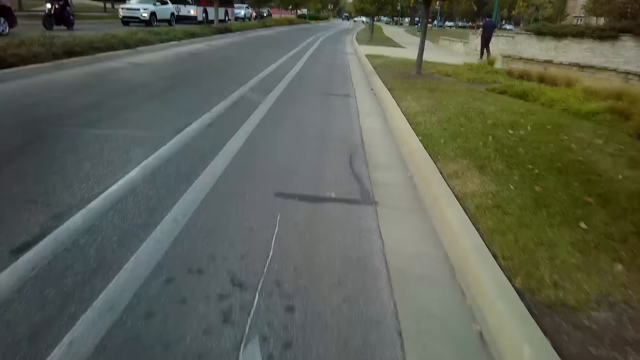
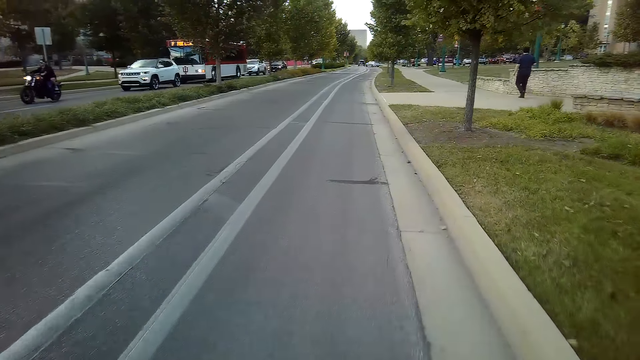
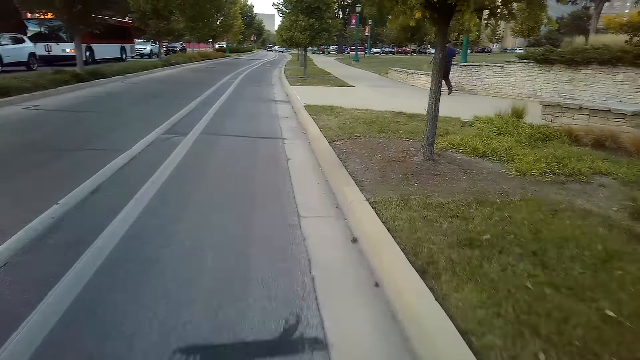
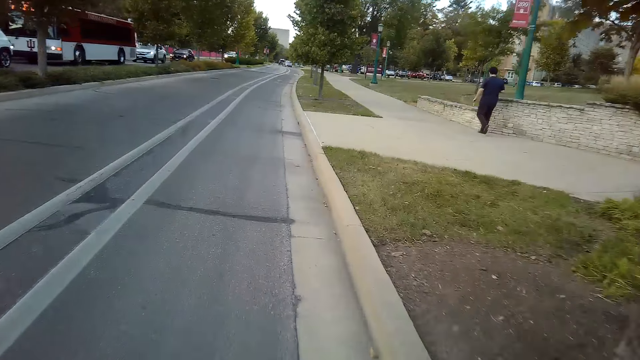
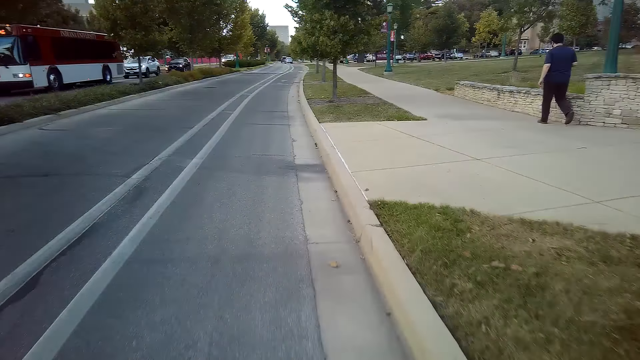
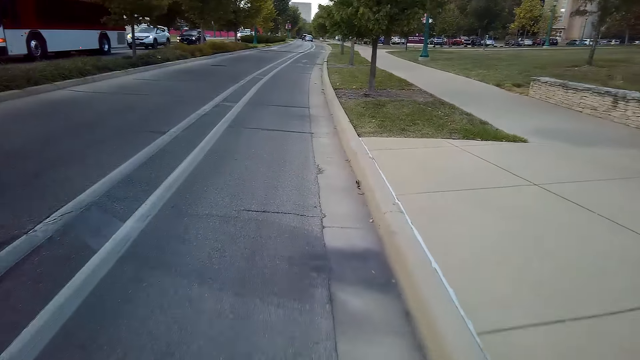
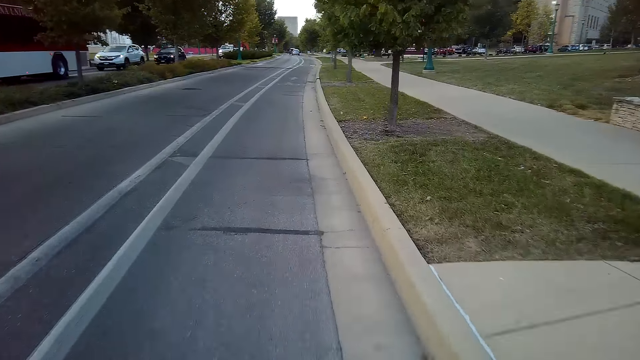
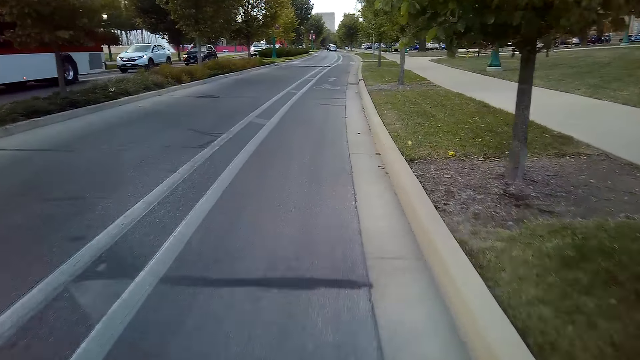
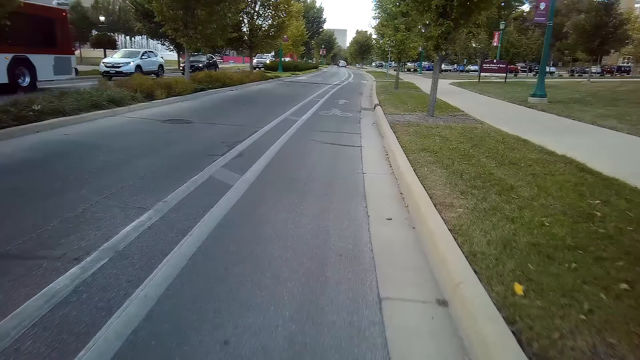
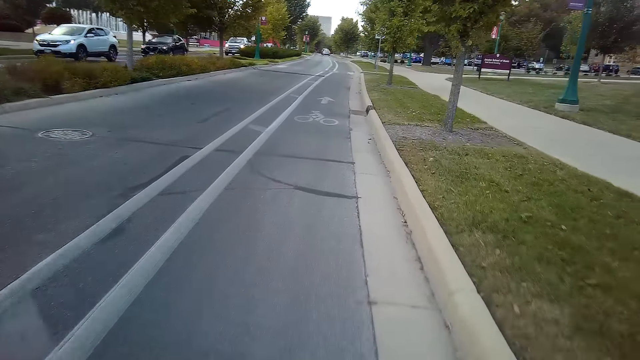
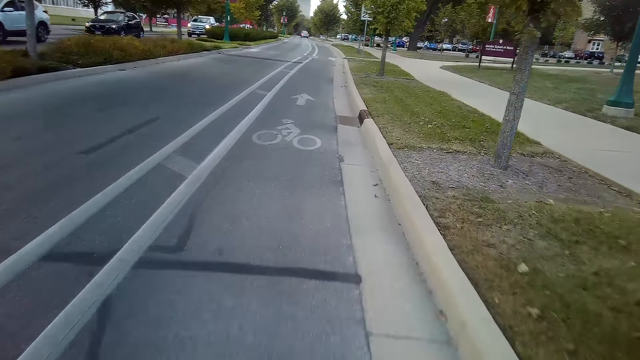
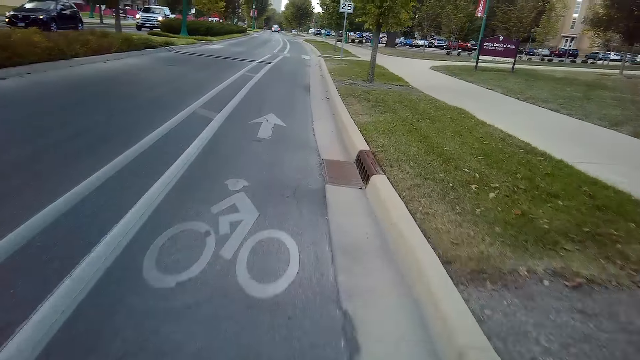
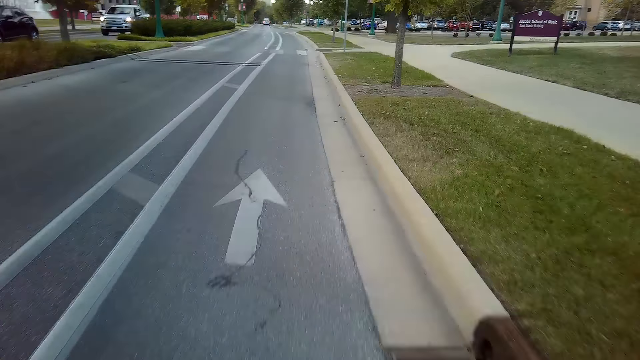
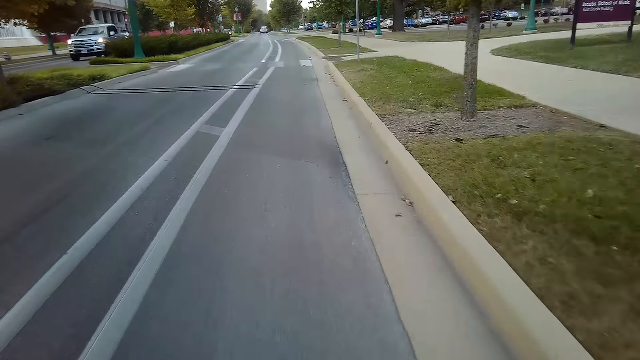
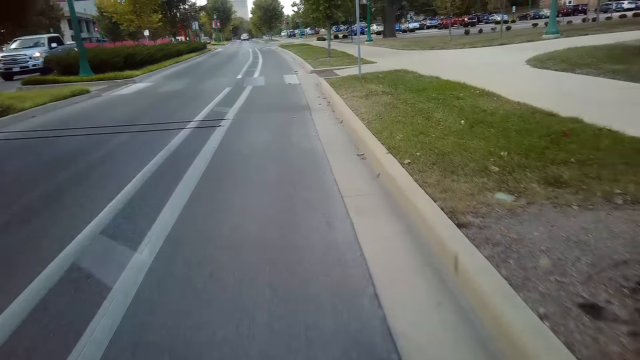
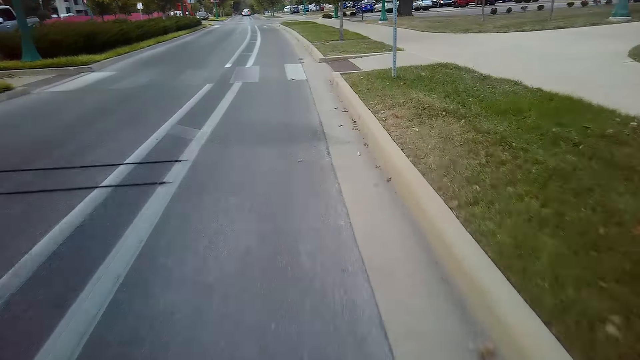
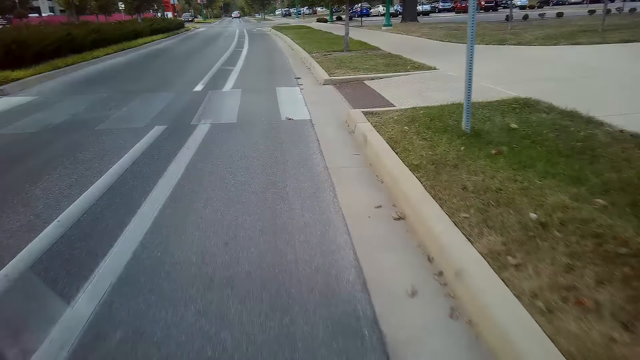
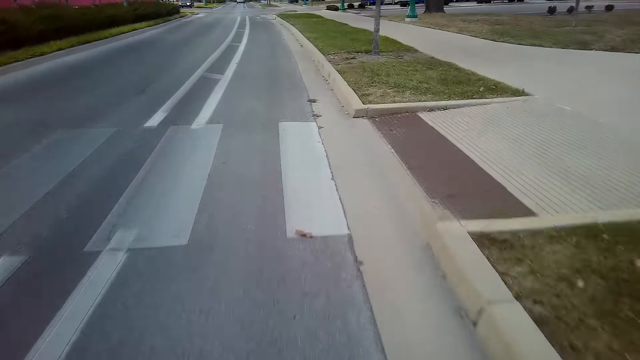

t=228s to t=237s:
A person walks along the walkway. The camera wearer rides the mountain bike along the tarmac road.

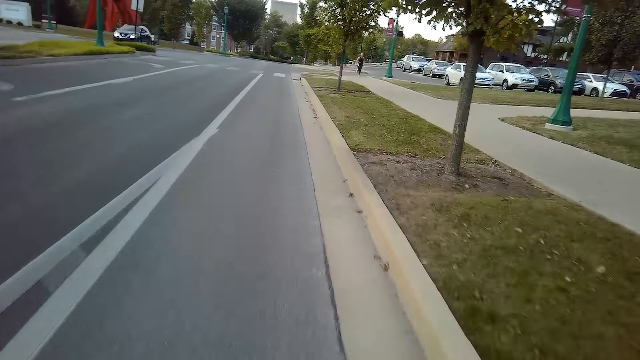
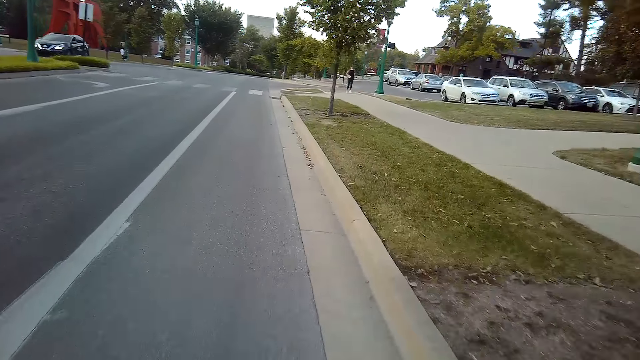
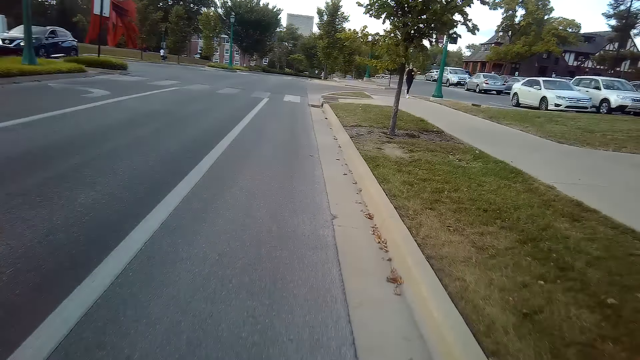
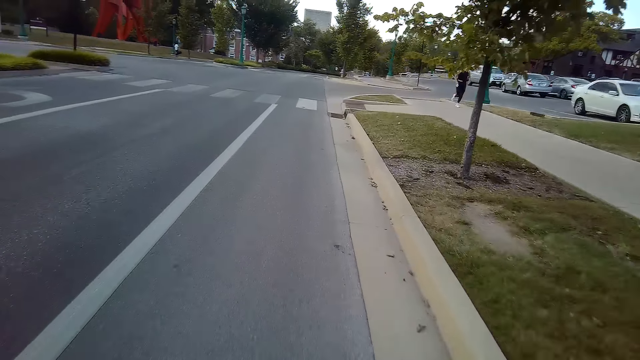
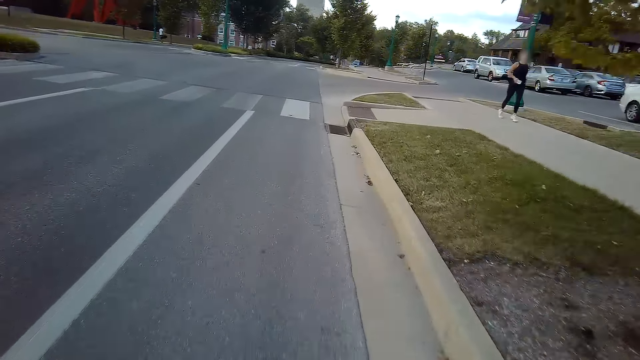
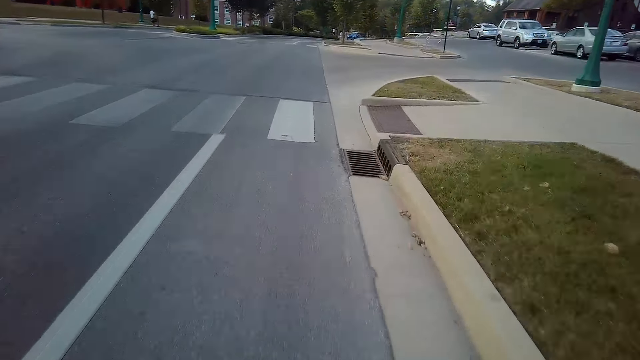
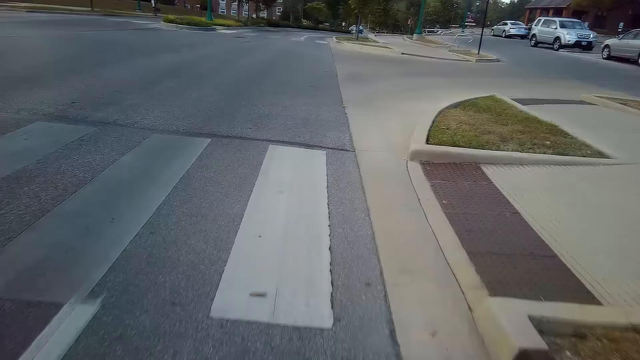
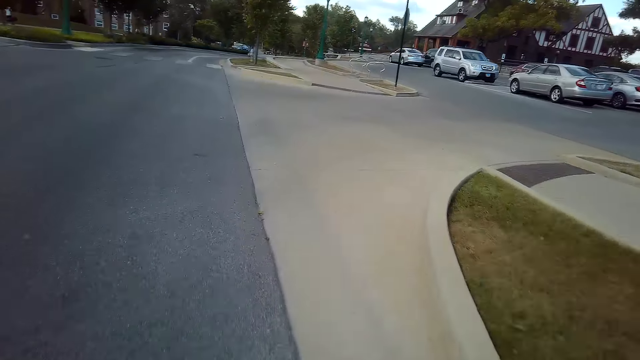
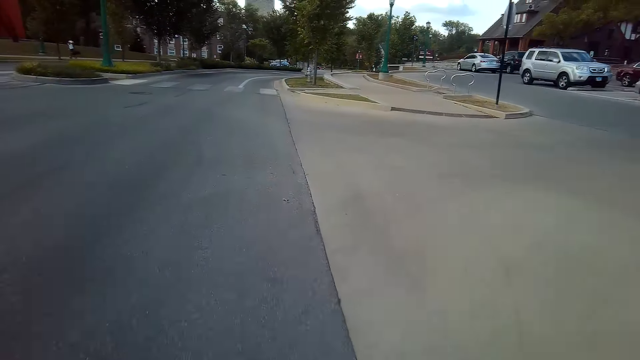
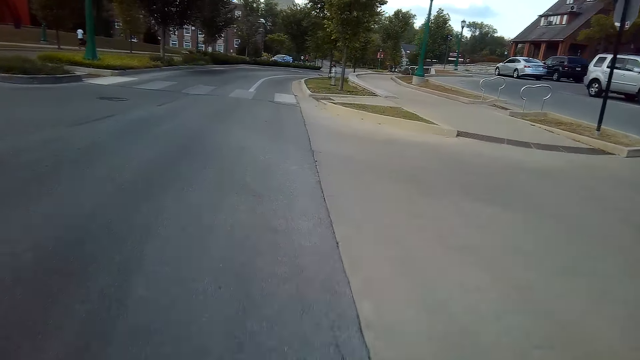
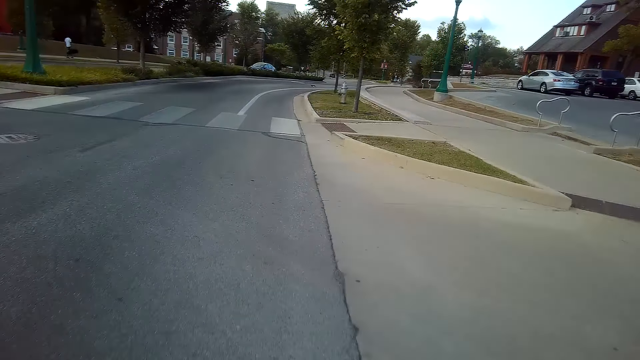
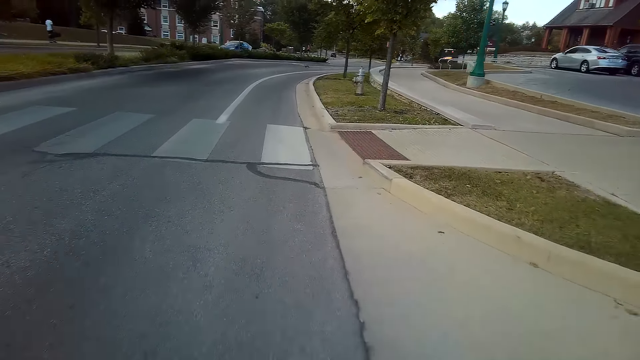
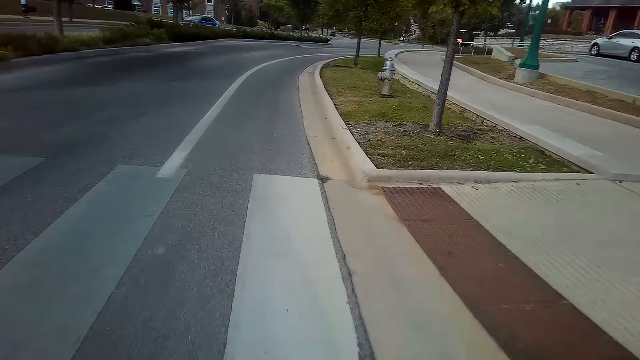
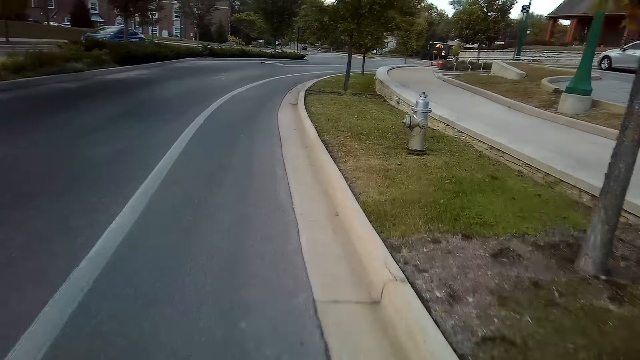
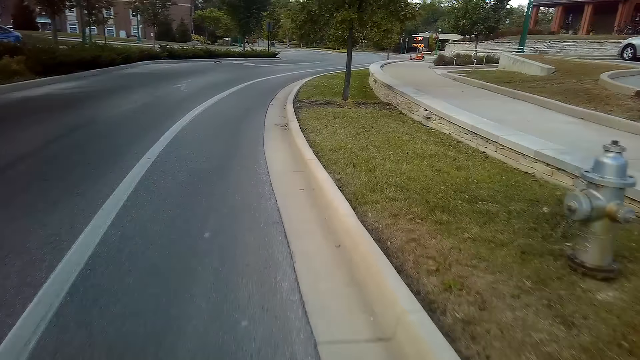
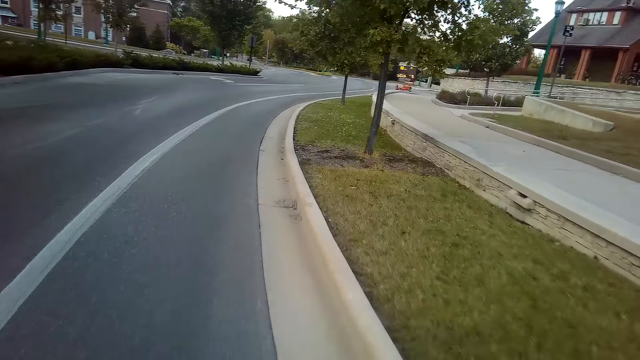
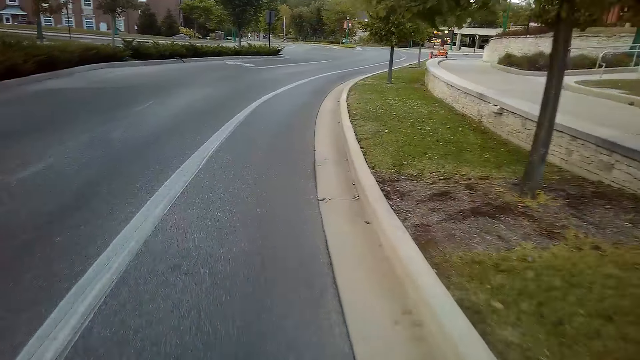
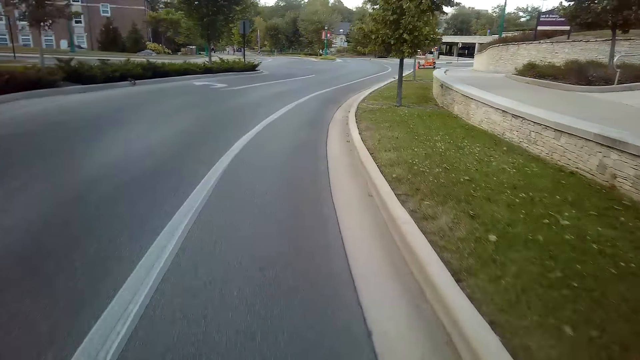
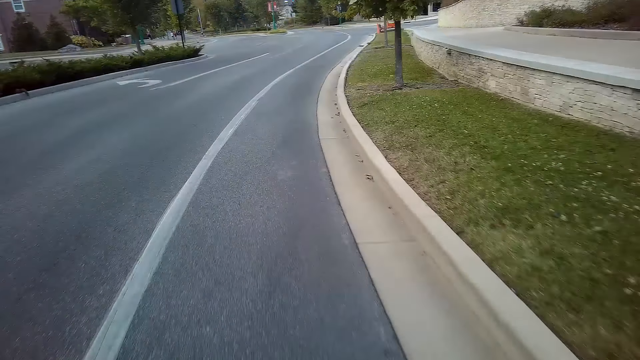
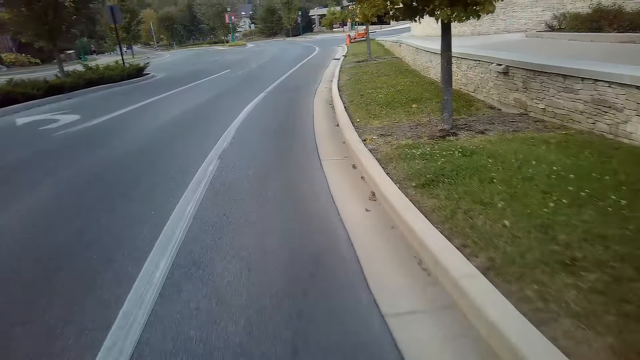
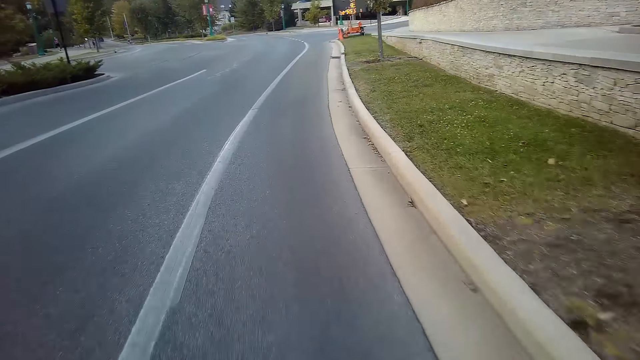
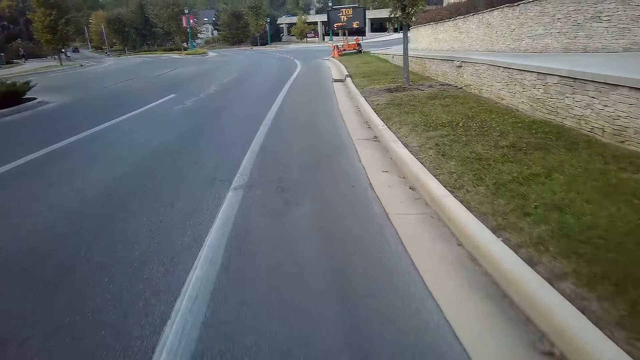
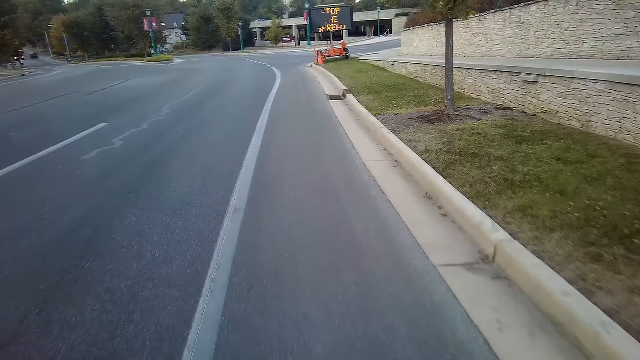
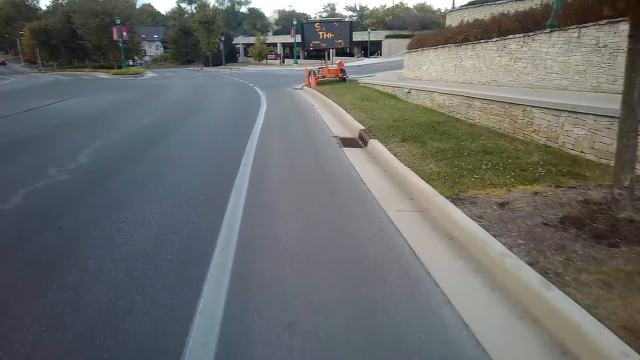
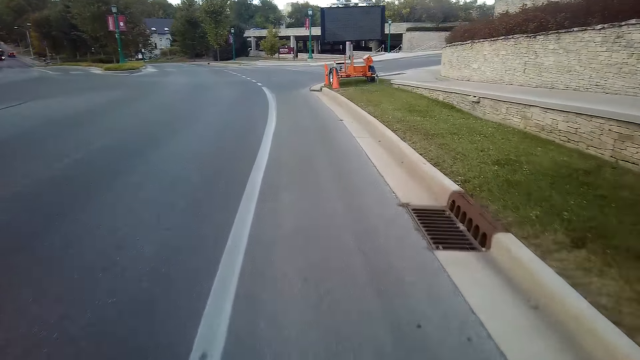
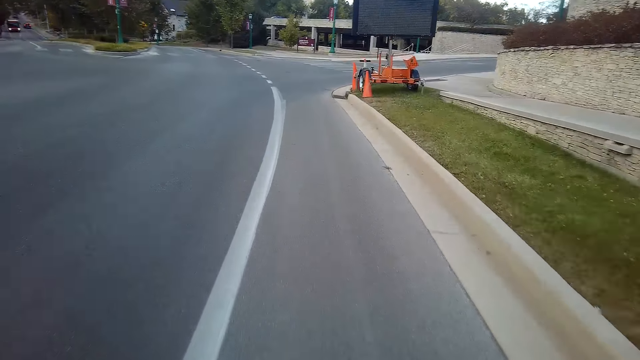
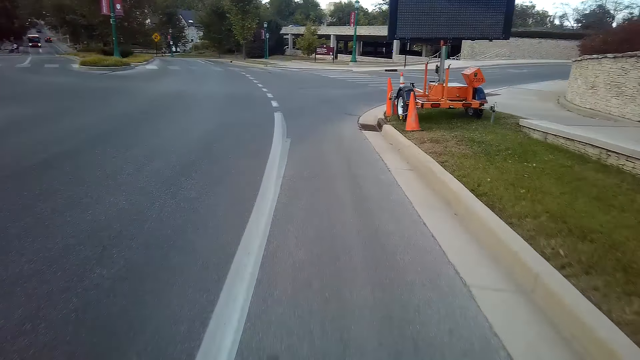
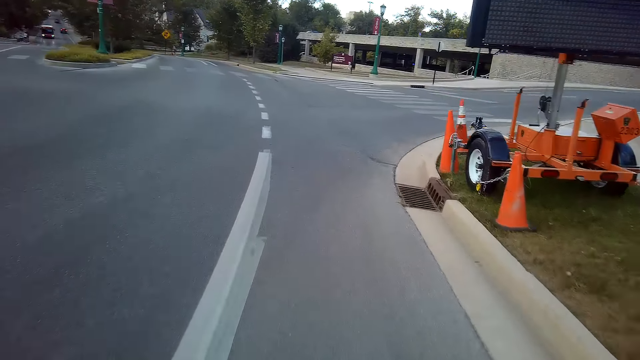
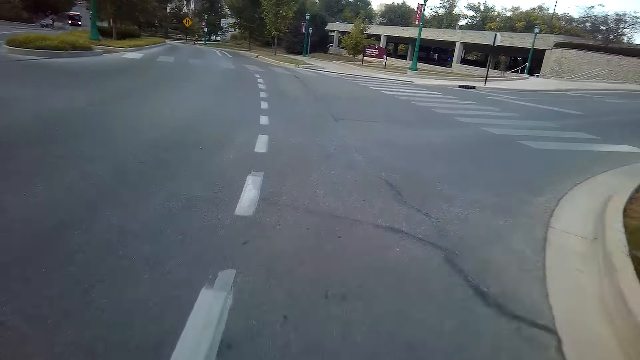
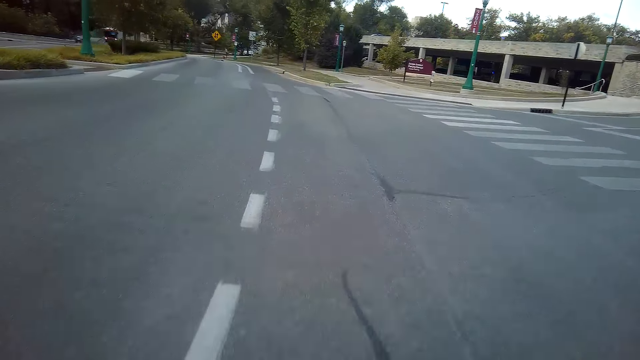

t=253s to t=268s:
A person runs along the walkway. Another person walks along the road. The camera wearer rides the mountain bike along the tarmac road.
